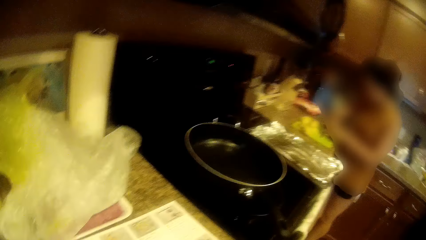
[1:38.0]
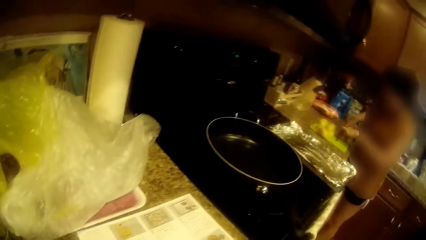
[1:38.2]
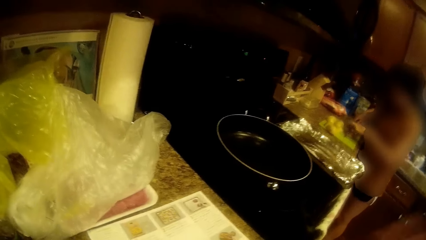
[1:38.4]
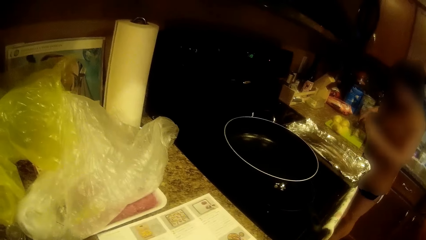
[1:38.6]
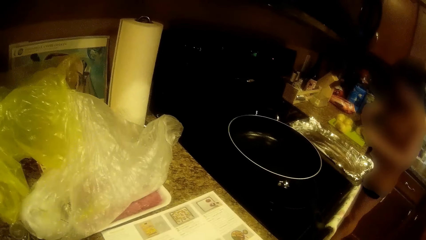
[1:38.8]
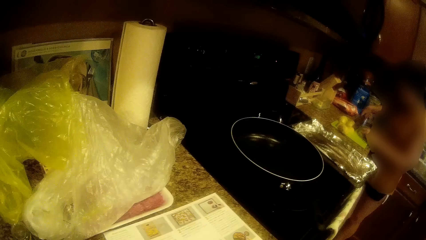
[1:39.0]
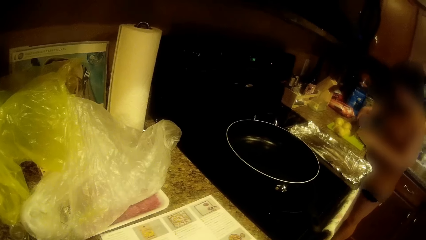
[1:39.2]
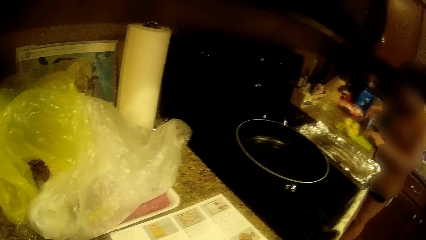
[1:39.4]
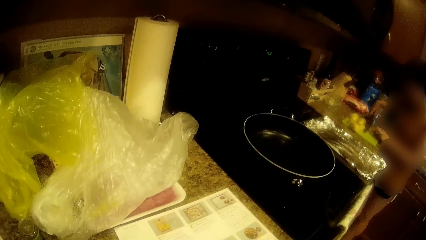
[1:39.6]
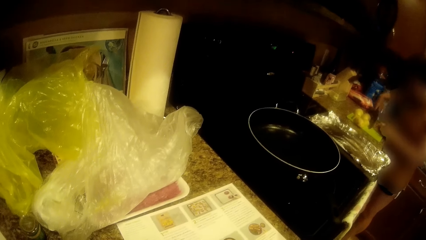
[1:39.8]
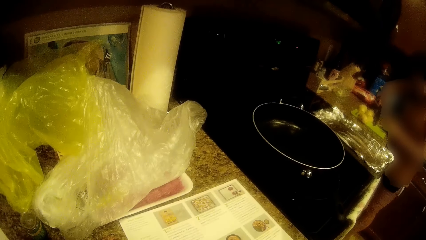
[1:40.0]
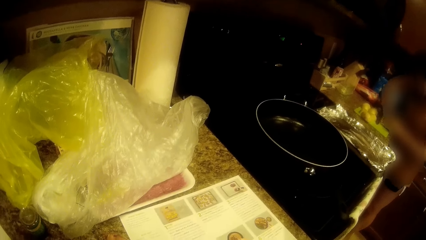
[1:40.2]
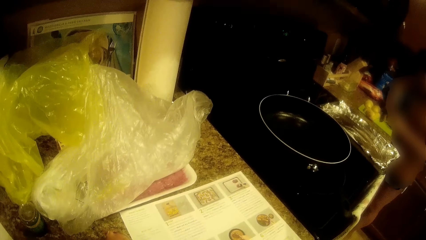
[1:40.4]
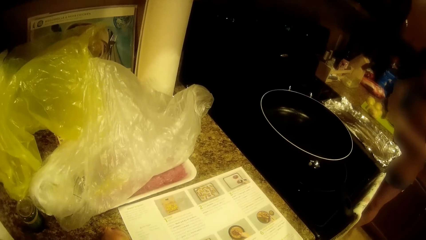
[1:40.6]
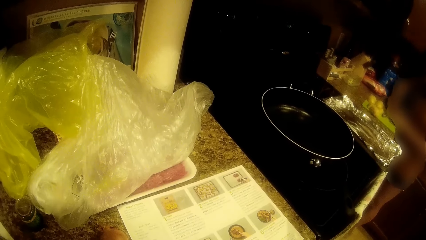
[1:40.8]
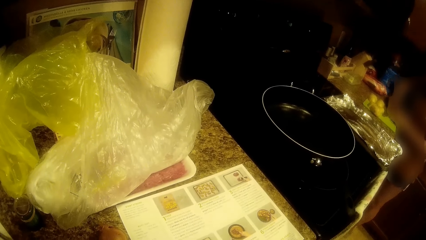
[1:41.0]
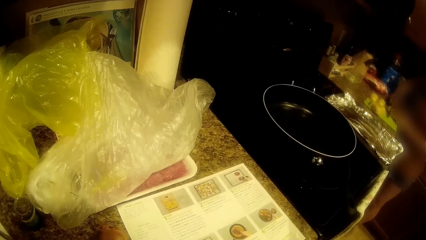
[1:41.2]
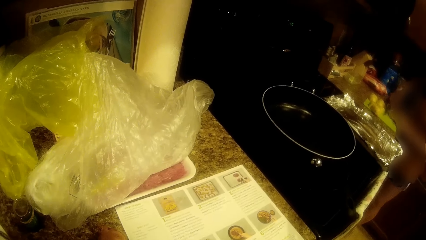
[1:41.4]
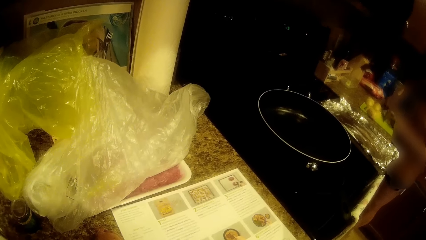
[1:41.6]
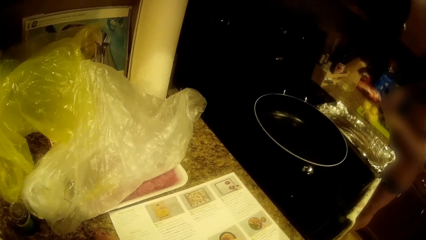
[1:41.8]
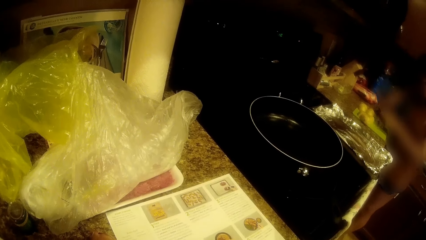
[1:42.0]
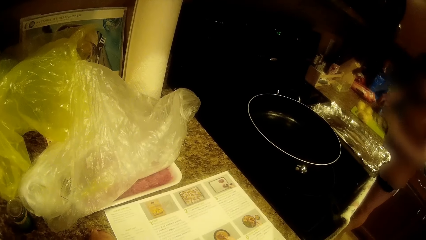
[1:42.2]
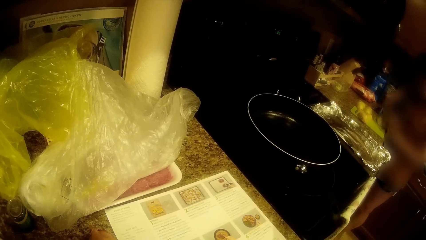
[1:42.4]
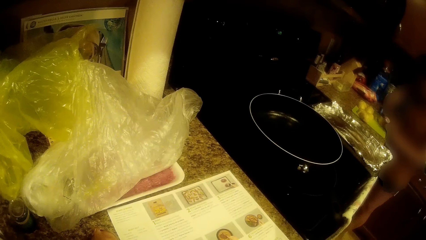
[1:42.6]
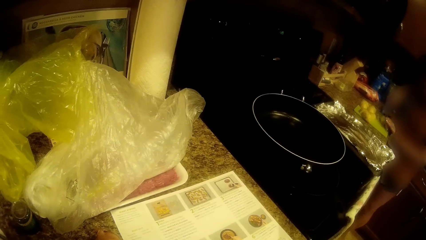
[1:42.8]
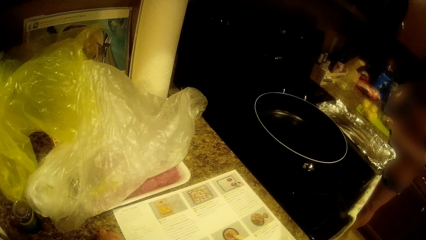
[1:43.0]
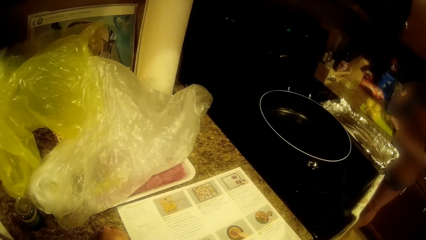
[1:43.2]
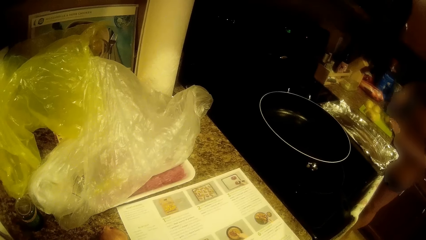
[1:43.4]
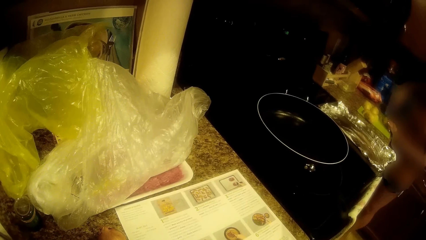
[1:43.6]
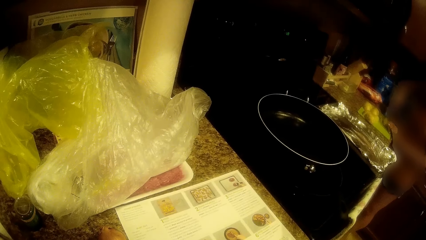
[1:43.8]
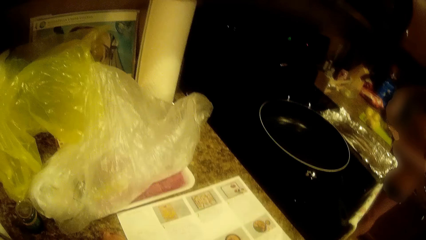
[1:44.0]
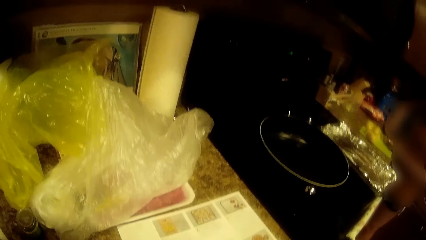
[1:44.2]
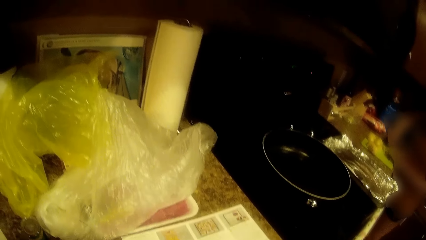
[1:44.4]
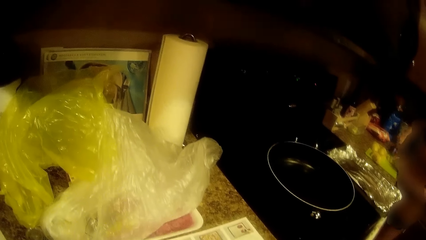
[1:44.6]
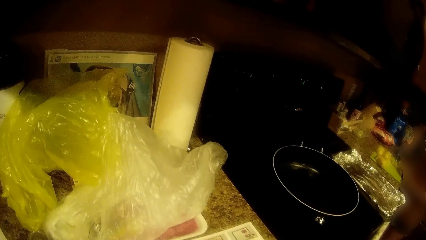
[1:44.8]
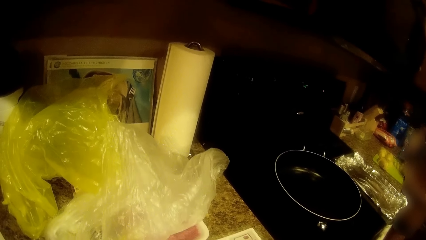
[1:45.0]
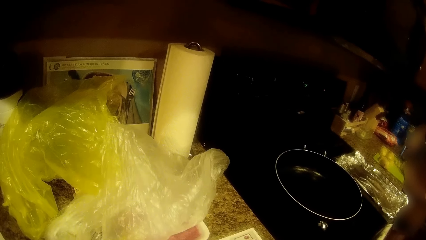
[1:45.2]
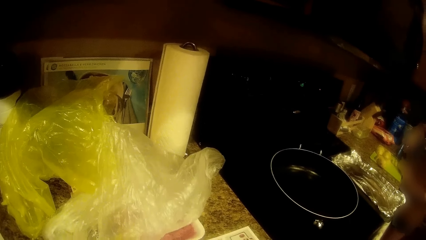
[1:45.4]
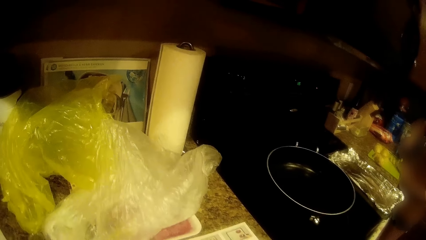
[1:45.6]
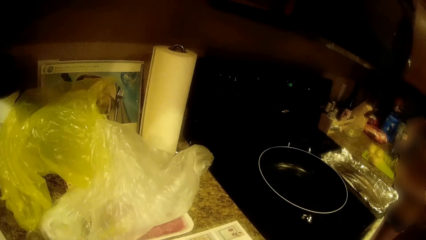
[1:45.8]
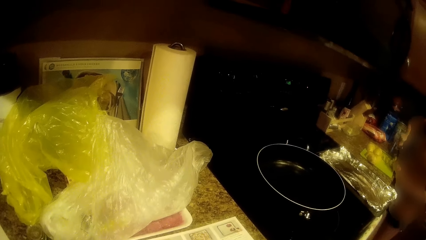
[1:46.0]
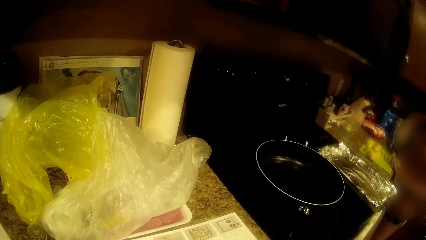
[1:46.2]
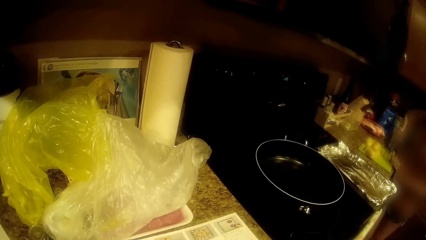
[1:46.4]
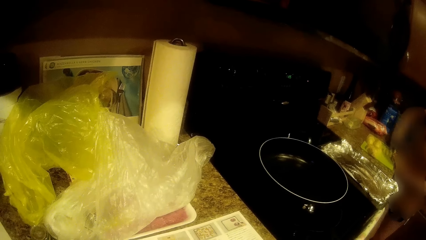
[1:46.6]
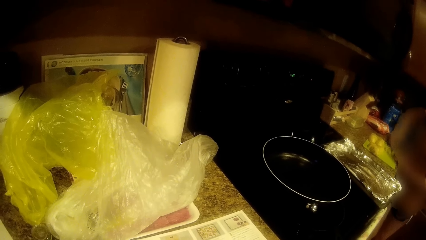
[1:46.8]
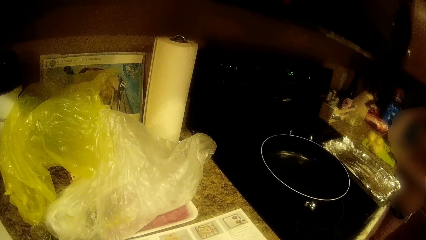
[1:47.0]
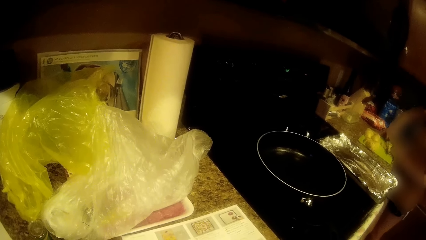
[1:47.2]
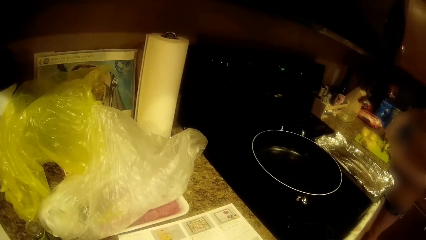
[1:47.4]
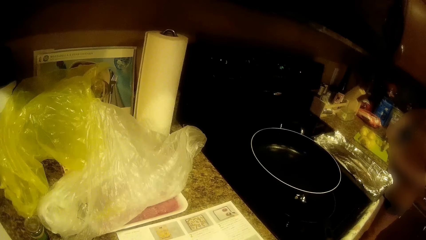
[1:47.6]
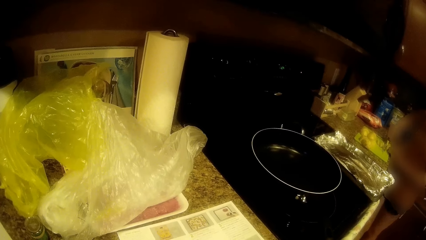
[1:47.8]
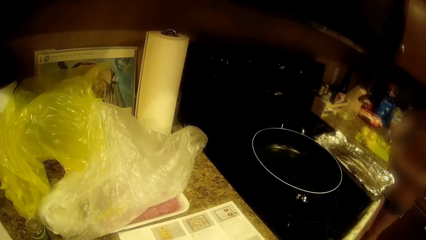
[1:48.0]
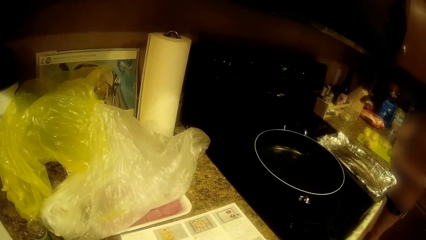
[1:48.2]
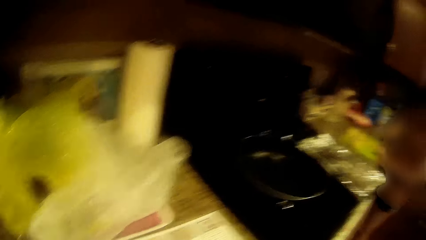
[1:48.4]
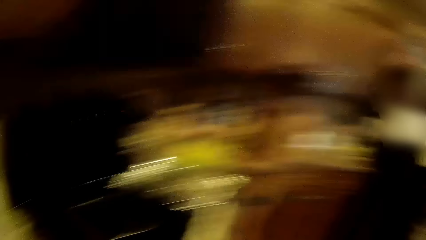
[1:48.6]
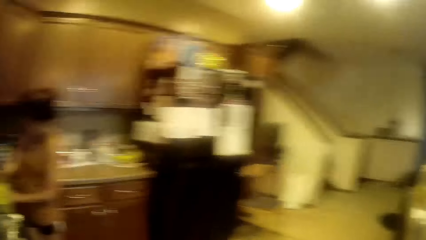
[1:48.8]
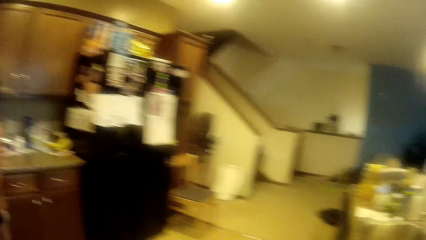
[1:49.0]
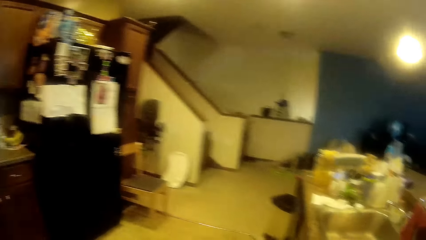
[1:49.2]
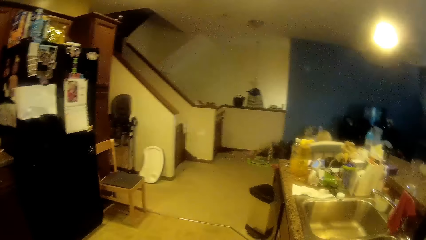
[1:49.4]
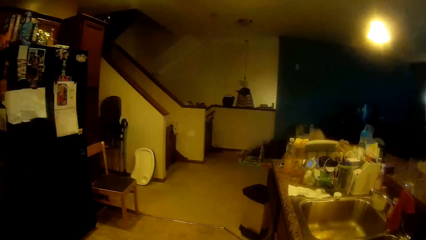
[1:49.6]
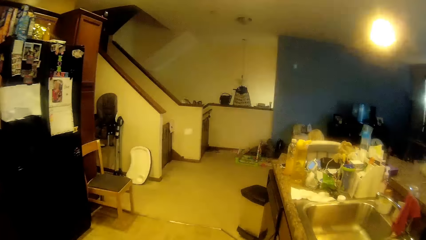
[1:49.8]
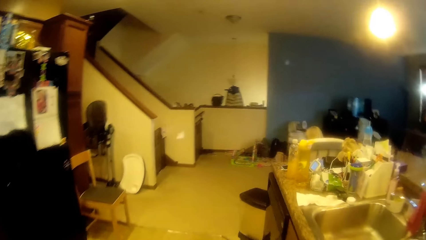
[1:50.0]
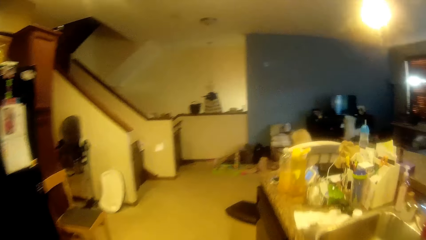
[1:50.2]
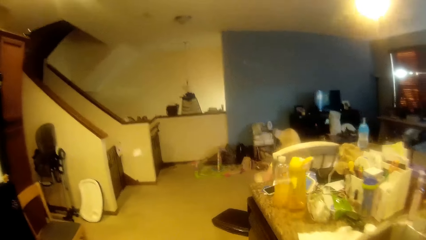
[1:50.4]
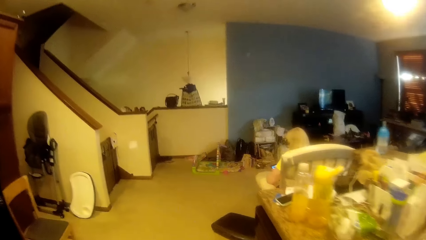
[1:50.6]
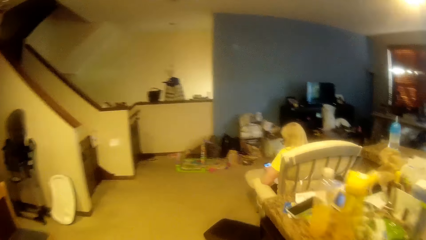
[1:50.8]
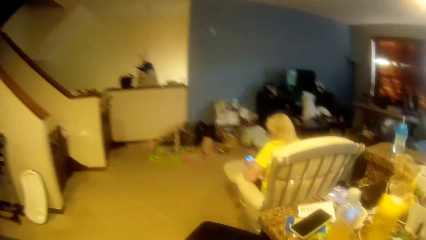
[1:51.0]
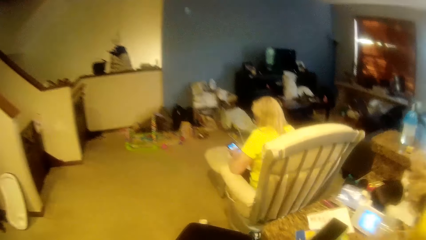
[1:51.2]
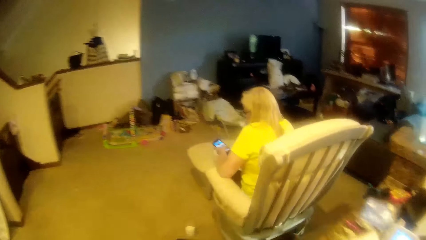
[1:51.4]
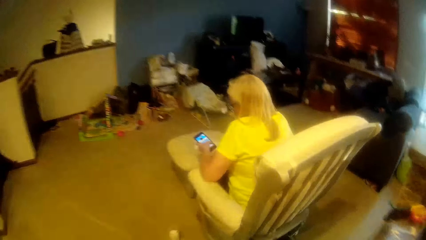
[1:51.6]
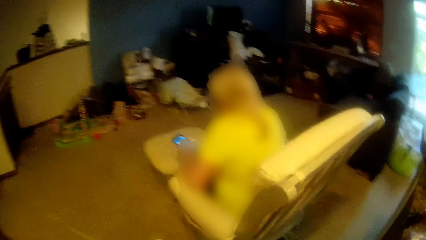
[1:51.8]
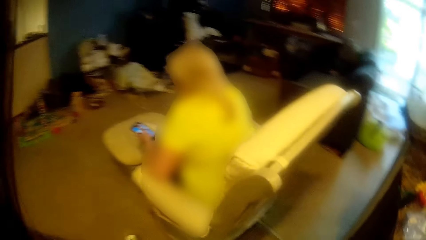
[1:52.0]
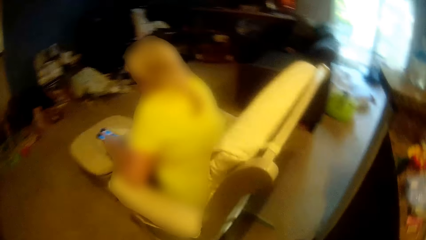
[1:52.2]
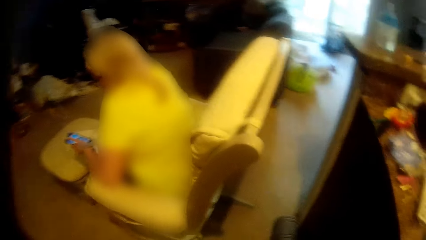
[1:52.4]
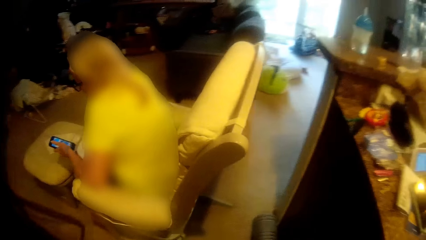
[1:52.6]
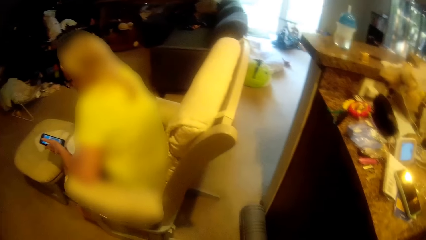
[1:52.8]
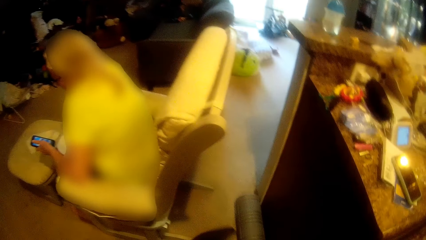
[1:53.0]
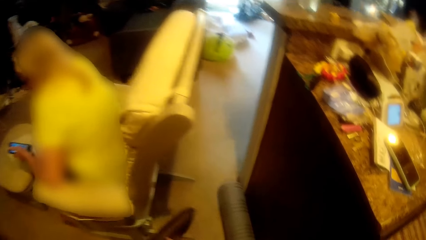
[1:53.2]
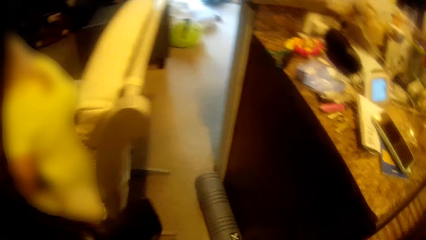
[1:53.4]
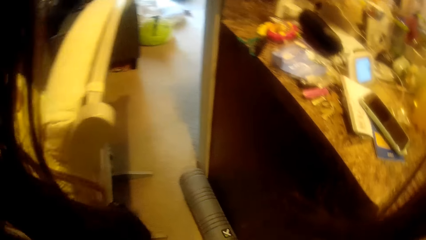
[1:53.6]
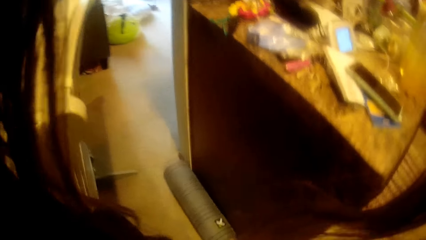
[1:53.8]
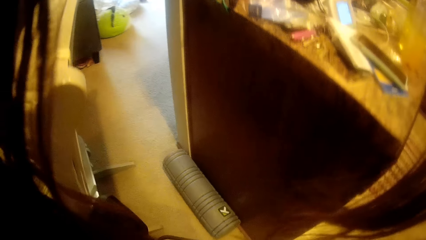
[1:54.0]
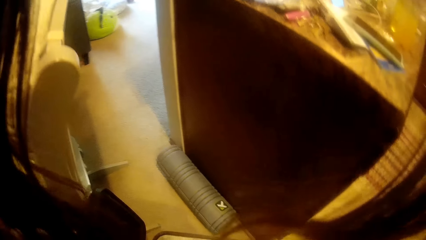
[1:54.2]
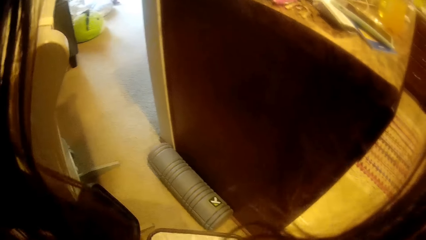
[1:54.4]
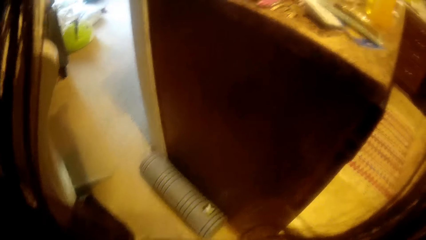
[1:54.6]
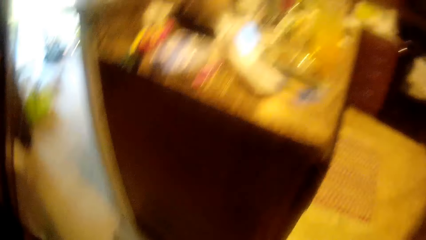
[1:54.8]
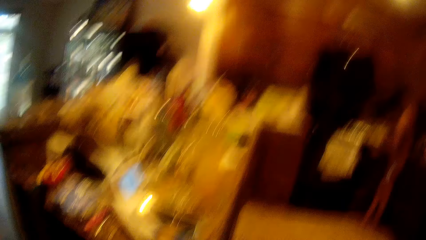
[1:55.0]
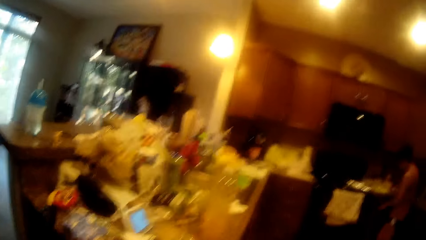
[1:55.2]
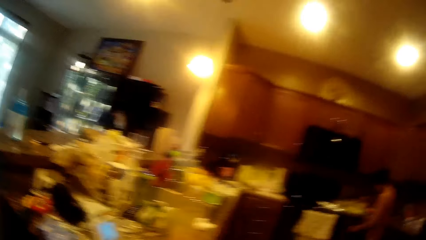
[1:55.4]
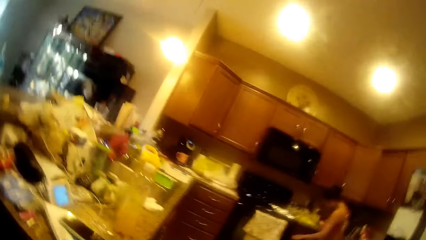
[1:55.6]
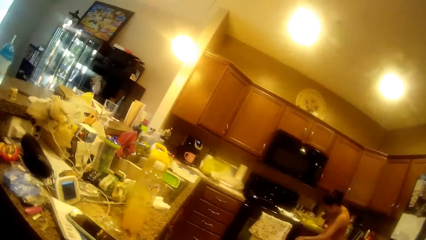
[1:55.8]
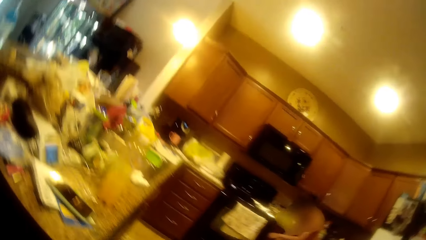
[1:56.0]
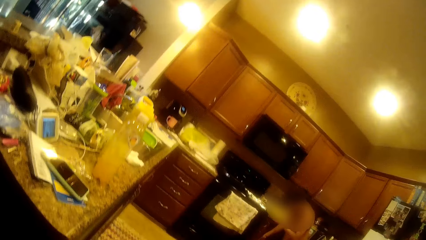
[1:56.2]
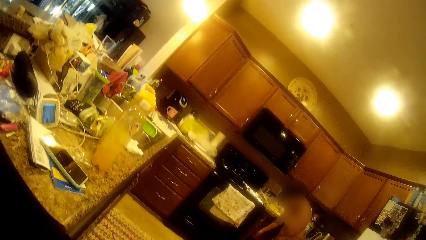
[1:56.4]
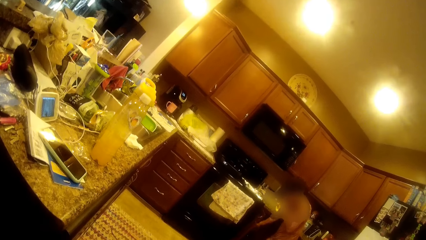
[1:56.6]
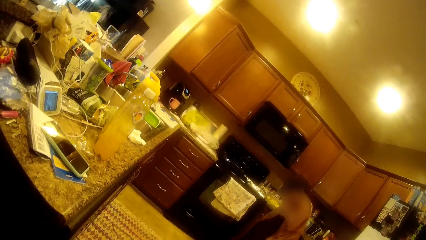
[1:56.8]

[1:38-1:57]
The camera wearer walks towards a woman. The woman operates her cellphone. The camera wearer opens the dustbin. They walk around the kitchen.
